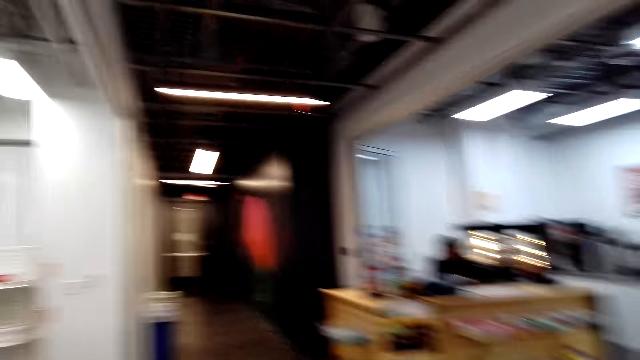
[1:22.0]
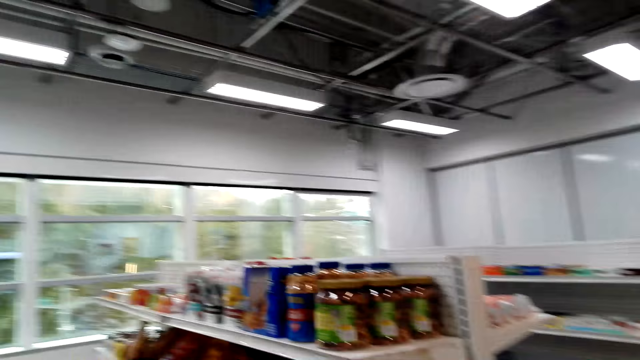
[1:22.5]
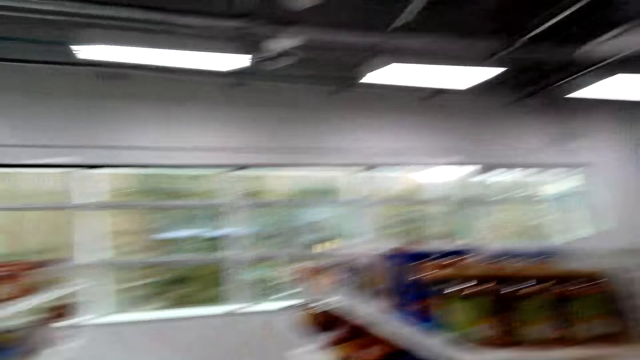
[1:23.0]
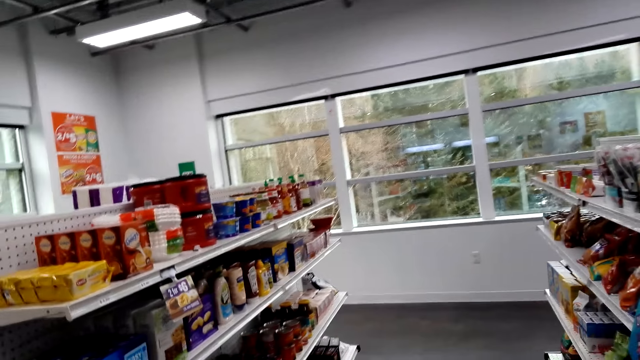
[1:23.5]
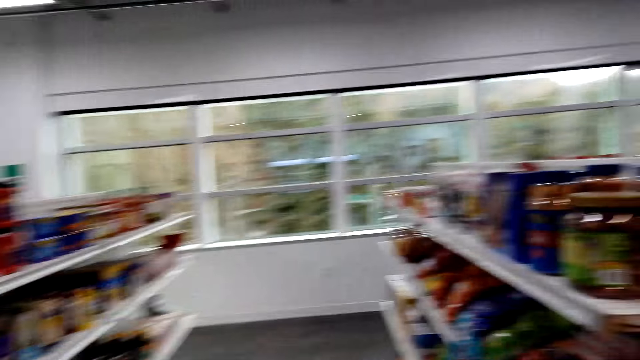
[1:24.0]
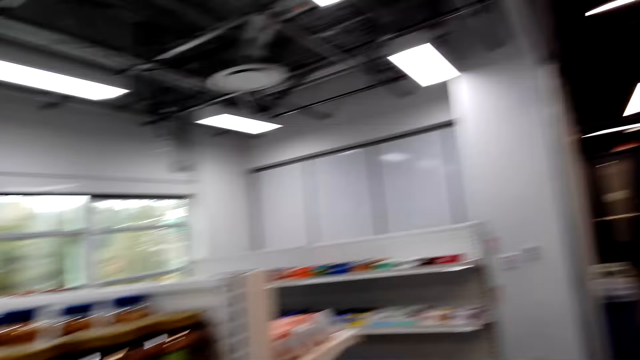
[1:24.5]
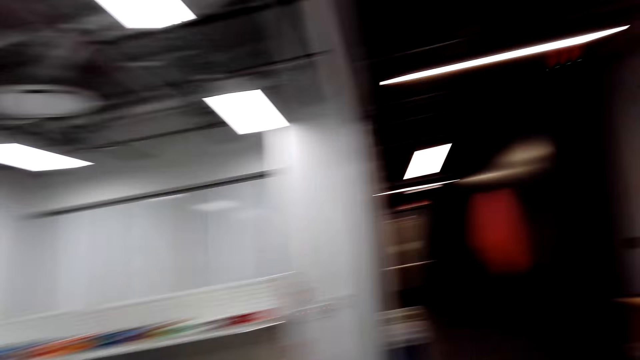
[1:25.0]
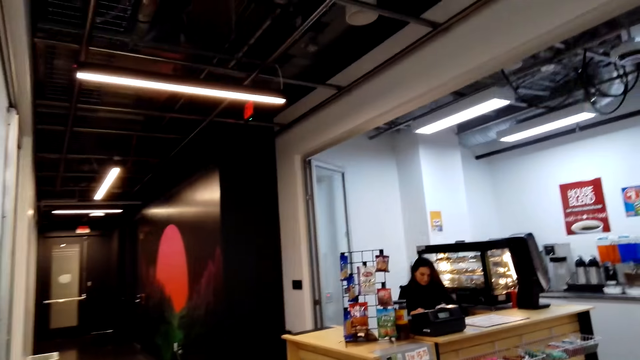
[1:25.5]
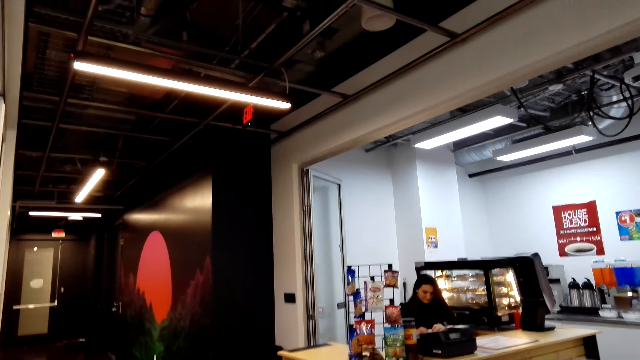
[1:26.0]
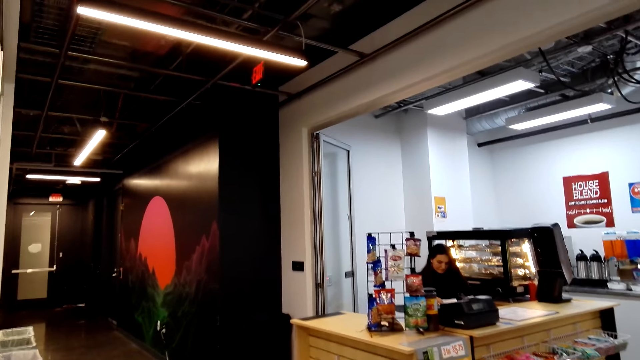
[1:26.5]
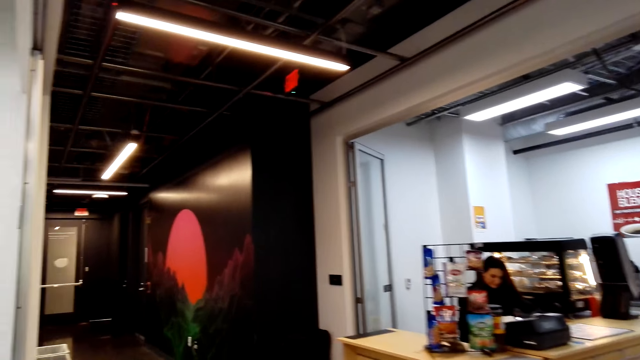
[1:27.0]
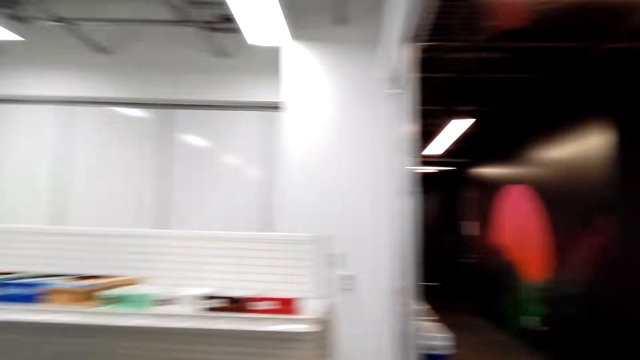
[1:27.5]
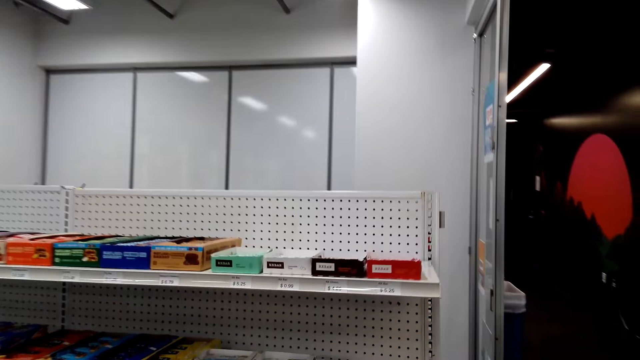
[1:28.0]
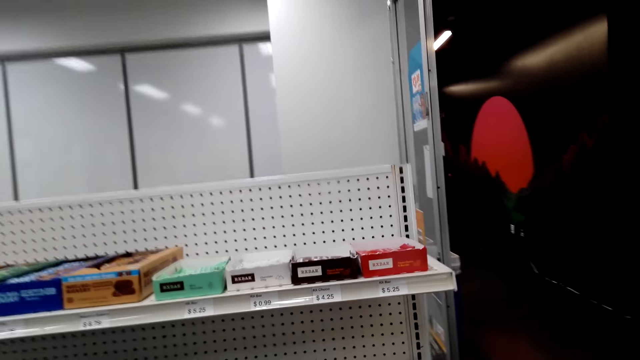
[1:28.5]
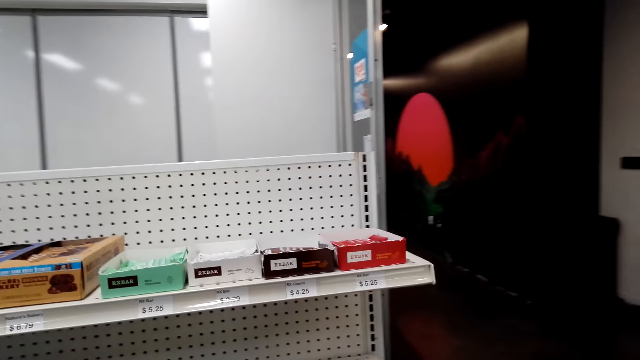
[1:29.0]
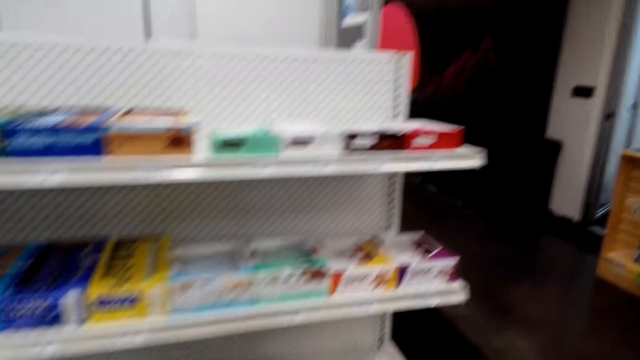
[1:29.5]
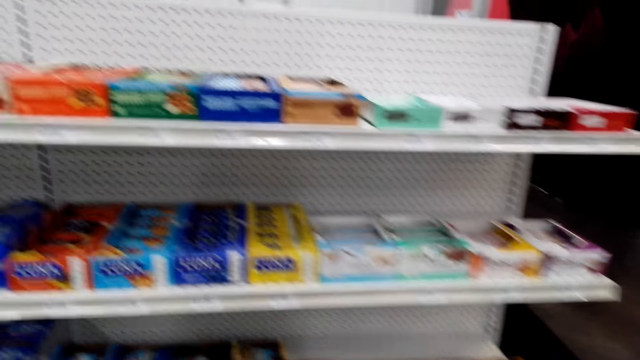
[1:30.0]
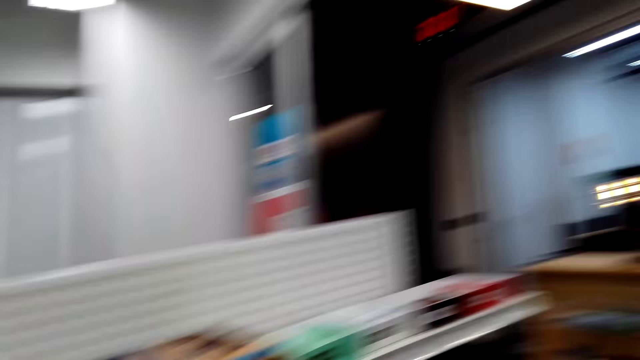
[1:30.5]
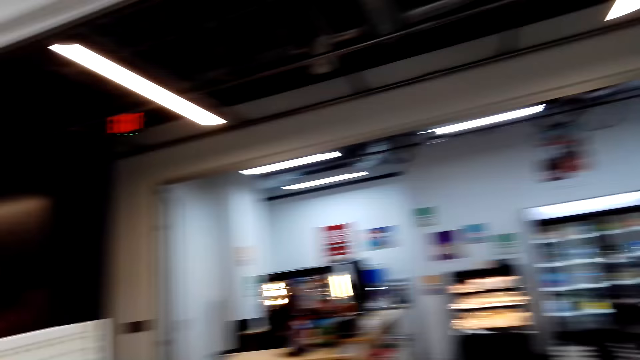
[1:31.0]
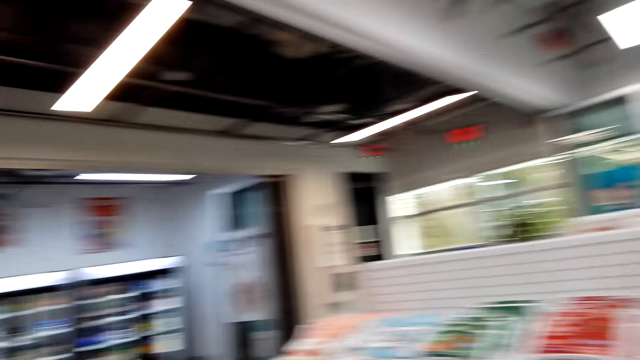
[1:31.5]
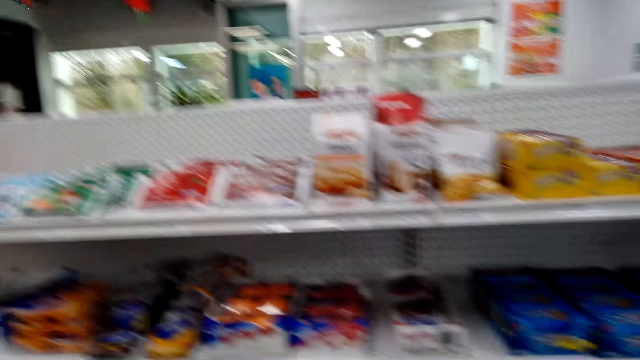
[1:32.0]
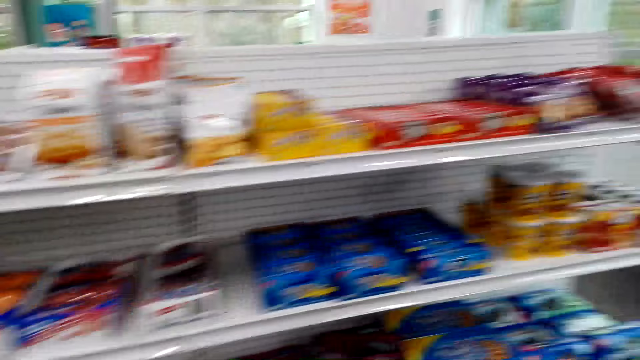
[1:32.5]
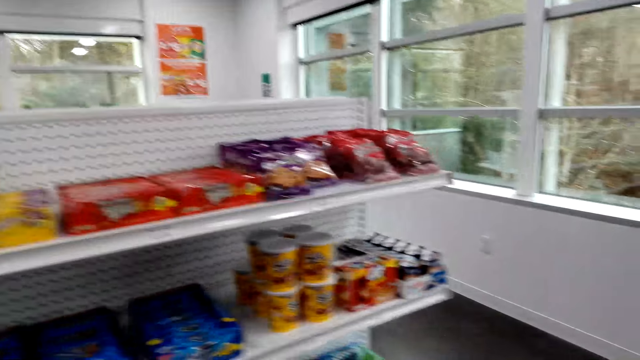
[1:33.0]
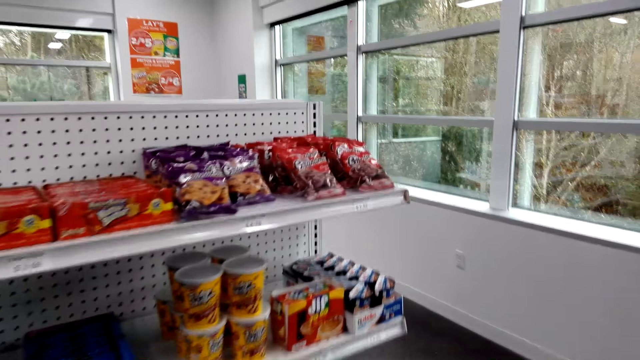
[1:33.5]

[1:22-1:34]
The camera wearer looks around the supermarket. They move around the supermarket.

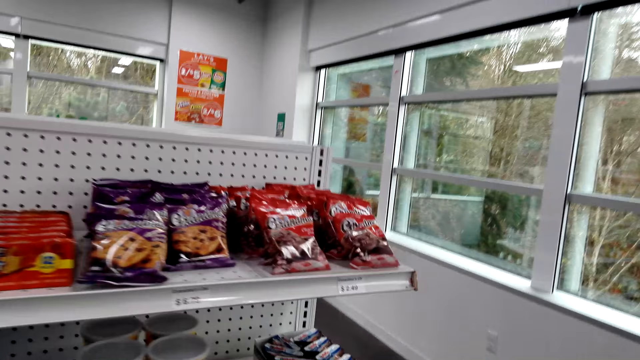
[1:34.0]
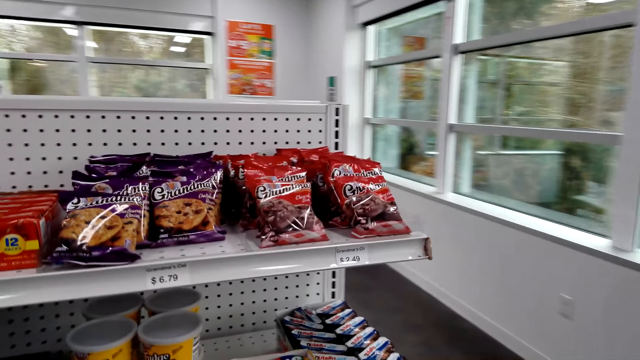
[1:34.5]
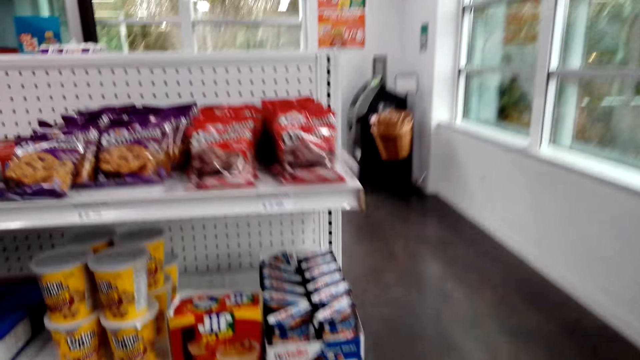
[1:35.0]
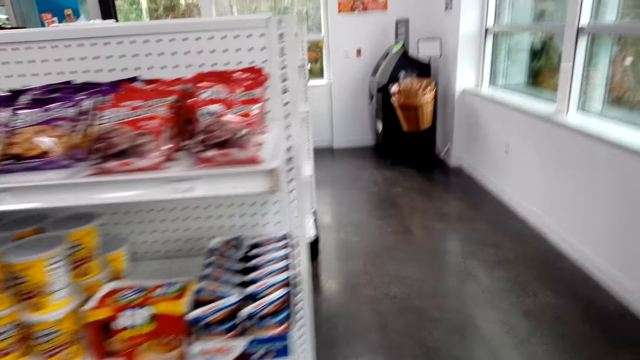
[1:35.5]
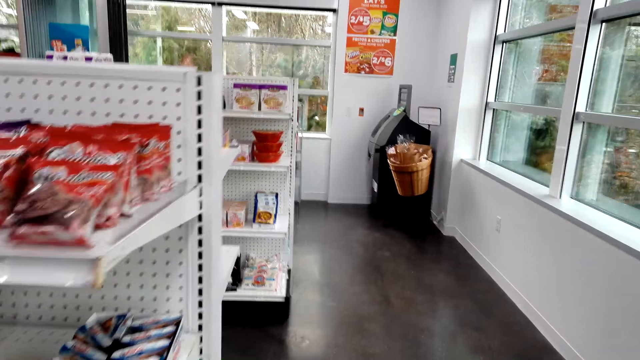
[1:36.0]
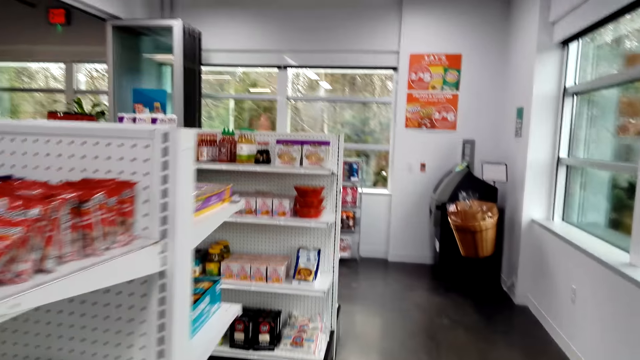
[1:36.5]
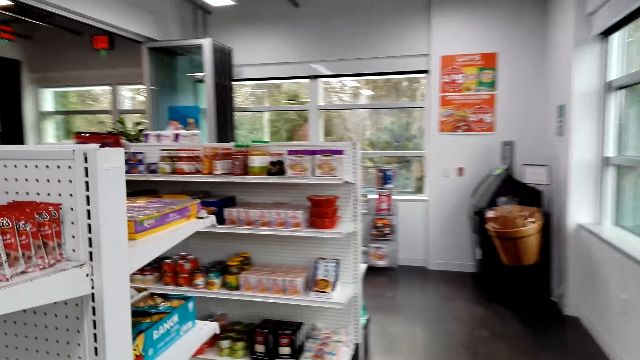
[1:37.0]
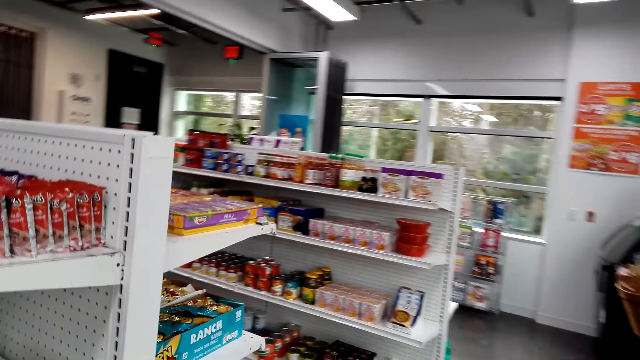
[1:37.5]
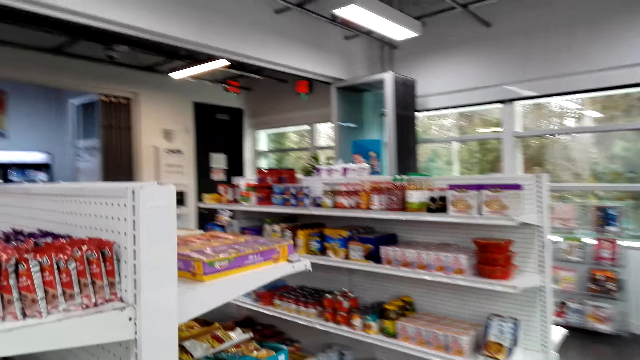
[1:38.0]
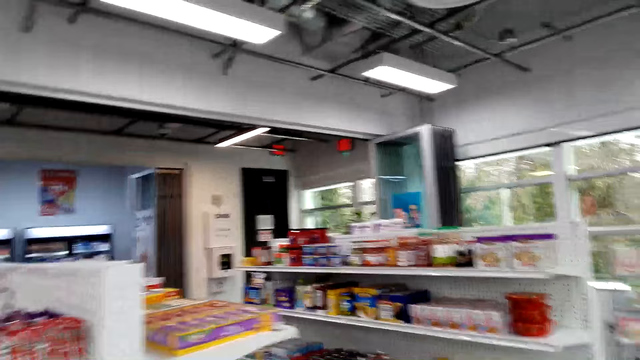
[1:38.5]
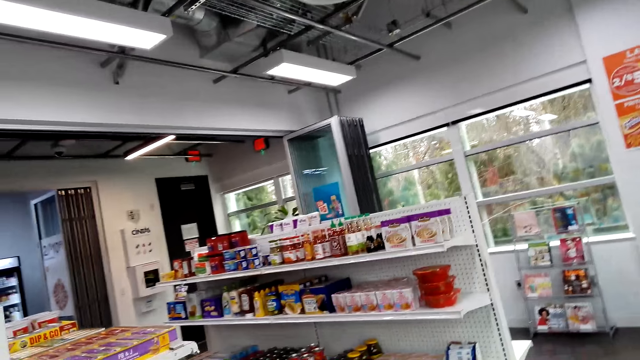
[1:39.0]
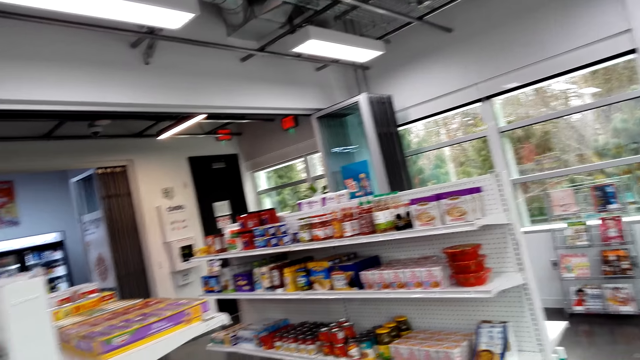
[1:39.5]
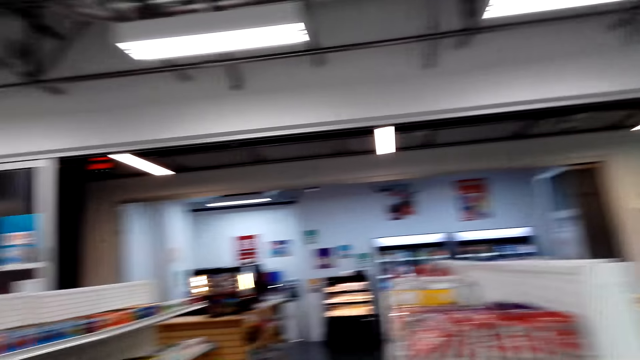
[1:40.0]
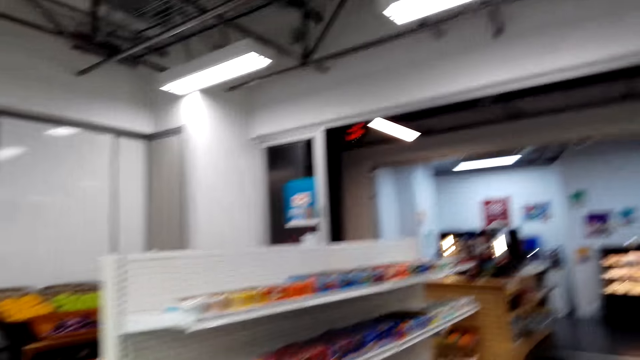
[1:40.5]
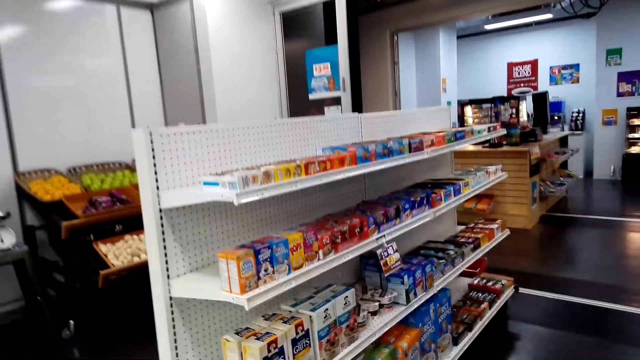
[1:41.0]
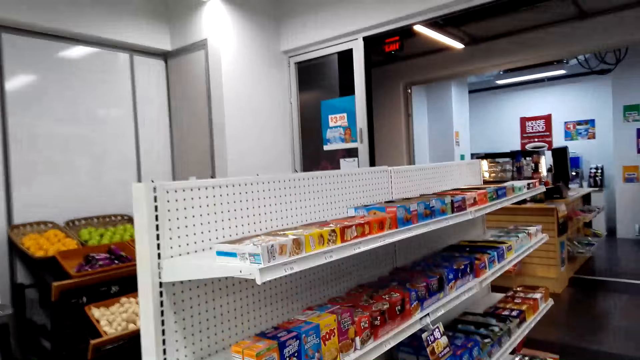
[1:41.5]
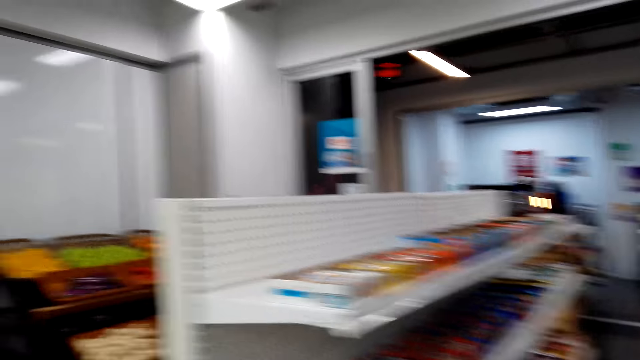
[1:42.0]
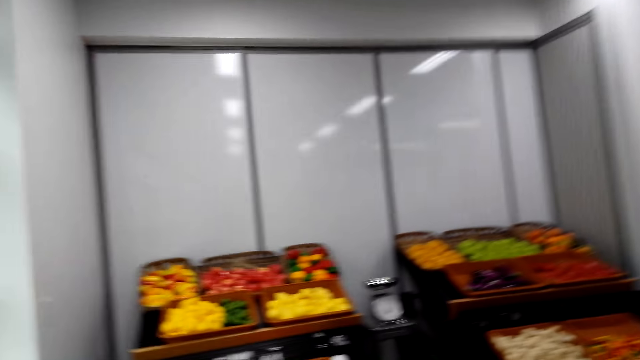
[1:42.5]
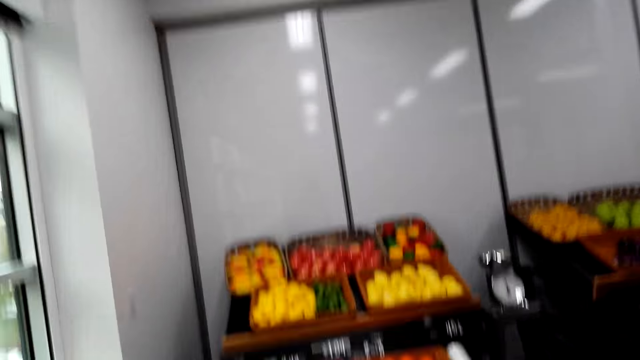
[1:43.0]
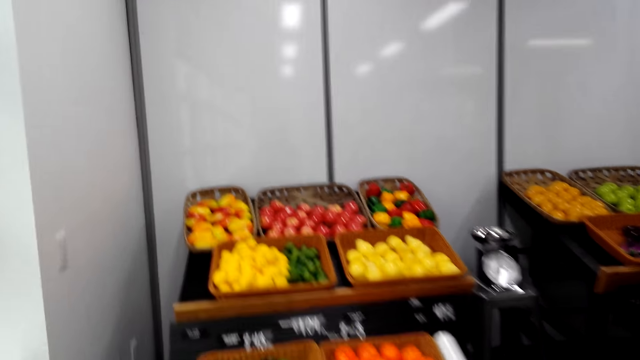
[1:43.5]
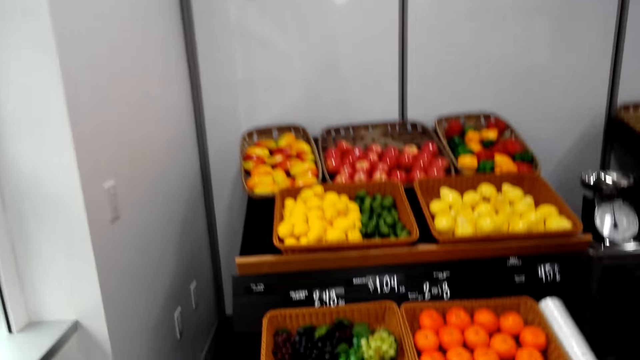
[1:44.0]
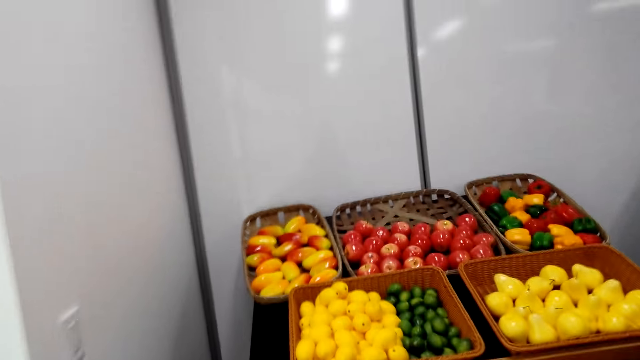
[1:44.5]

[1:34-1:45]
The camera wearer walks to the grocery stand.
